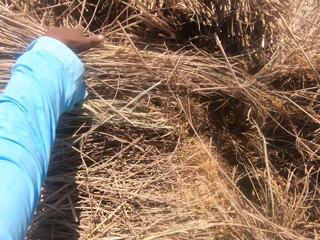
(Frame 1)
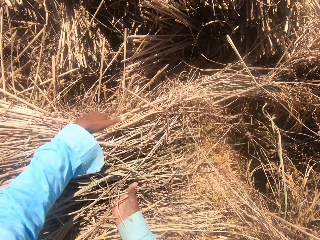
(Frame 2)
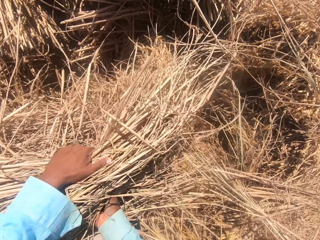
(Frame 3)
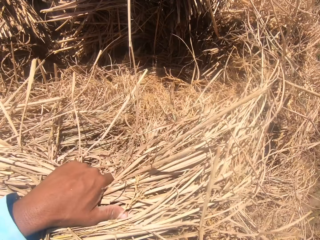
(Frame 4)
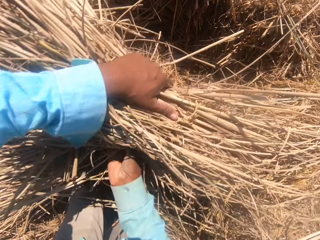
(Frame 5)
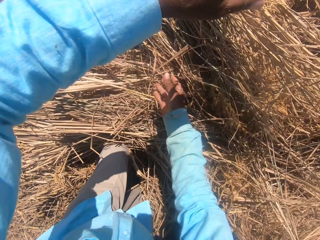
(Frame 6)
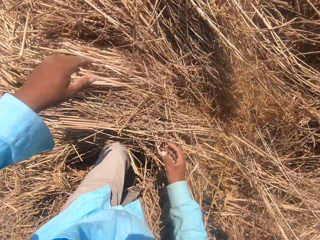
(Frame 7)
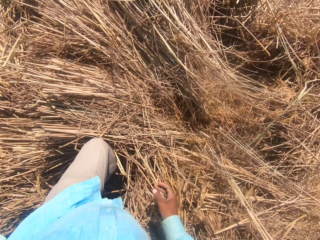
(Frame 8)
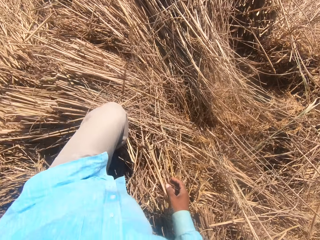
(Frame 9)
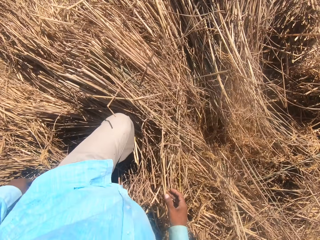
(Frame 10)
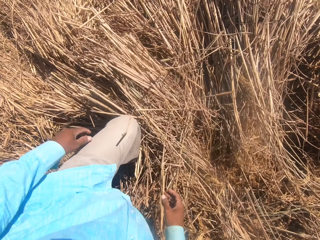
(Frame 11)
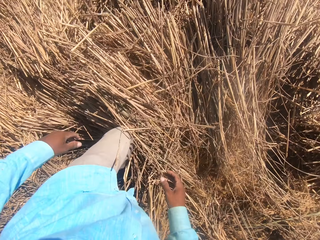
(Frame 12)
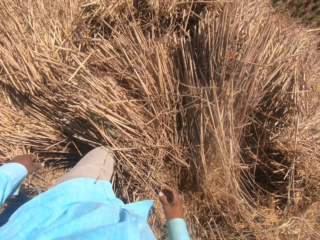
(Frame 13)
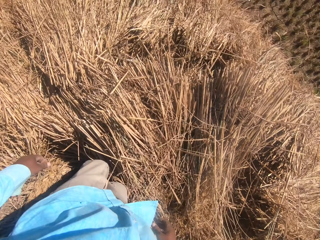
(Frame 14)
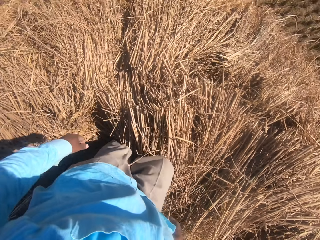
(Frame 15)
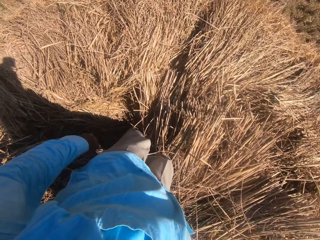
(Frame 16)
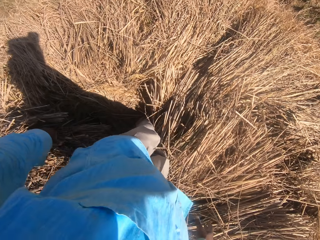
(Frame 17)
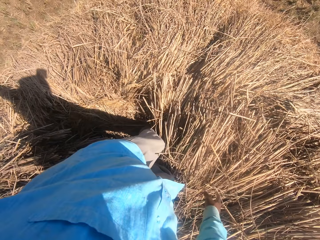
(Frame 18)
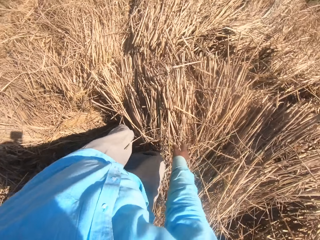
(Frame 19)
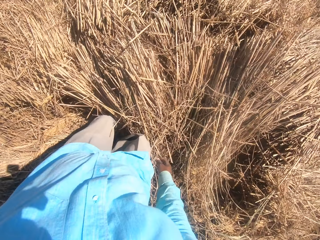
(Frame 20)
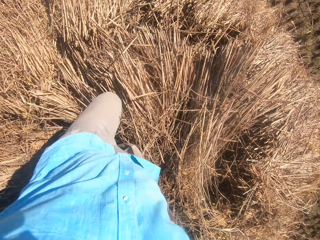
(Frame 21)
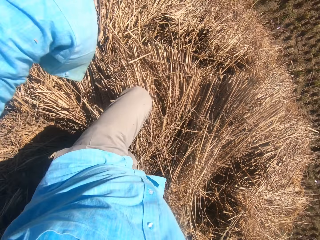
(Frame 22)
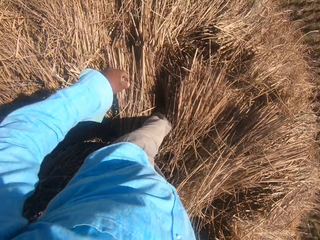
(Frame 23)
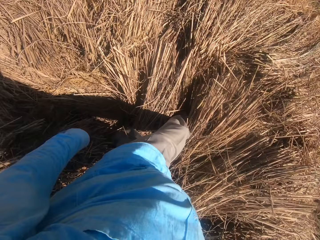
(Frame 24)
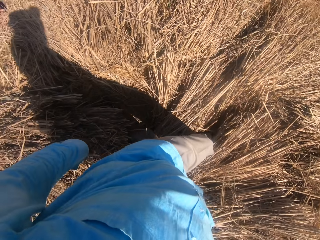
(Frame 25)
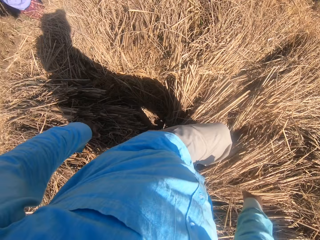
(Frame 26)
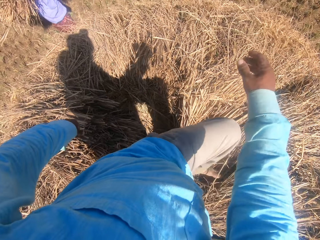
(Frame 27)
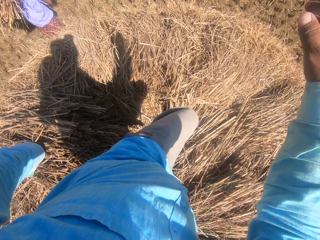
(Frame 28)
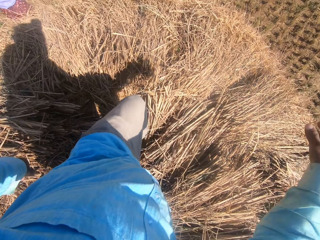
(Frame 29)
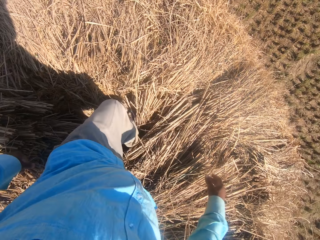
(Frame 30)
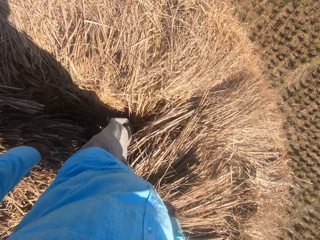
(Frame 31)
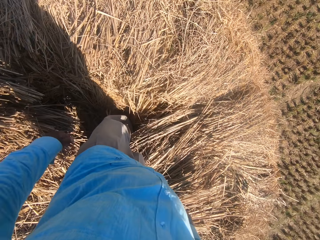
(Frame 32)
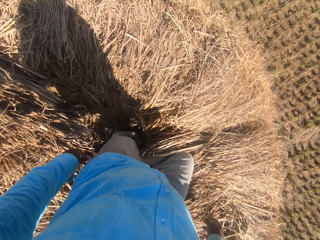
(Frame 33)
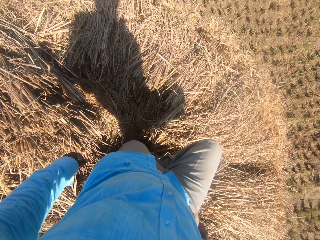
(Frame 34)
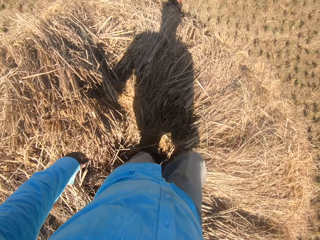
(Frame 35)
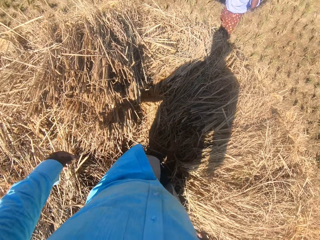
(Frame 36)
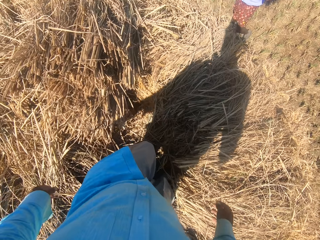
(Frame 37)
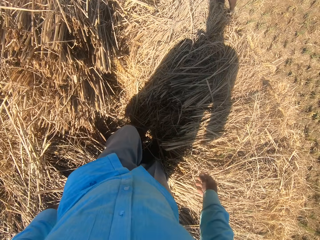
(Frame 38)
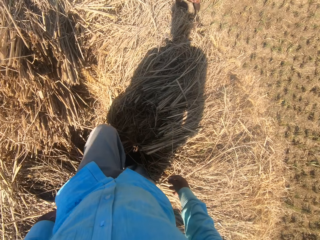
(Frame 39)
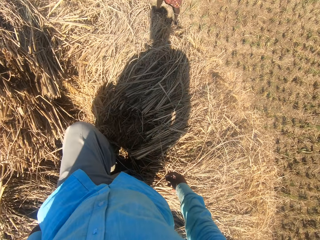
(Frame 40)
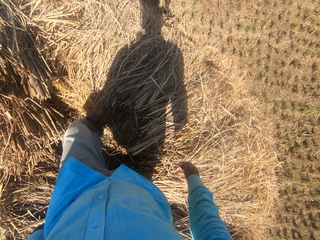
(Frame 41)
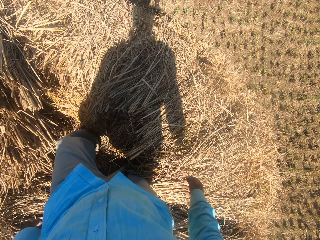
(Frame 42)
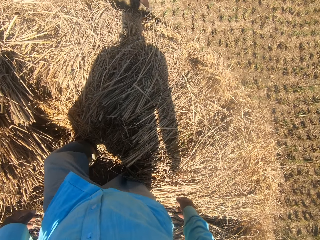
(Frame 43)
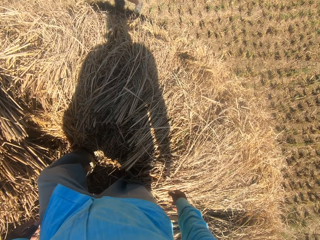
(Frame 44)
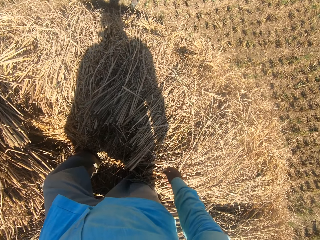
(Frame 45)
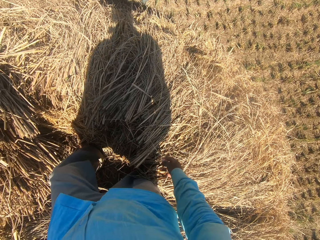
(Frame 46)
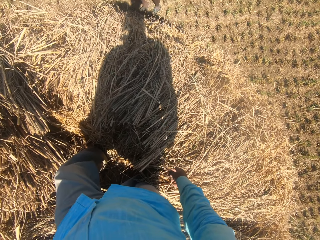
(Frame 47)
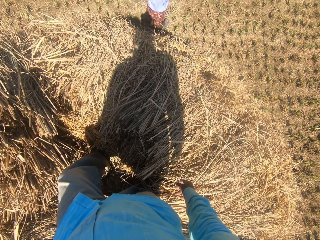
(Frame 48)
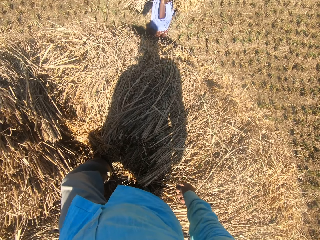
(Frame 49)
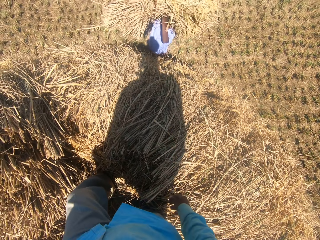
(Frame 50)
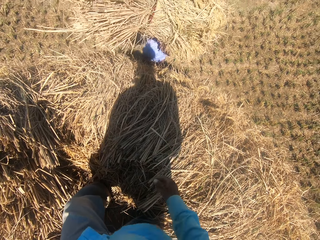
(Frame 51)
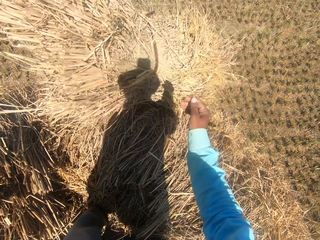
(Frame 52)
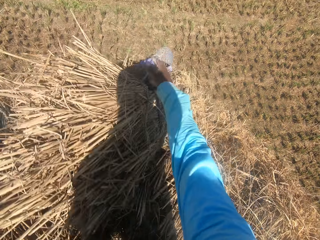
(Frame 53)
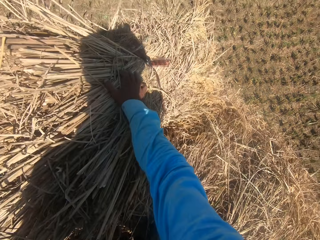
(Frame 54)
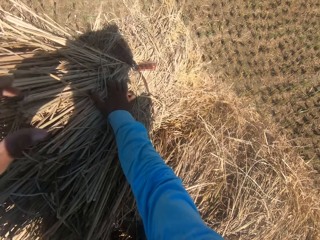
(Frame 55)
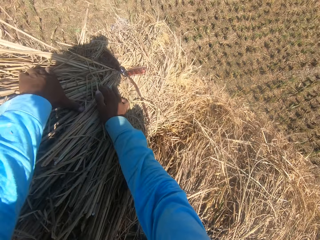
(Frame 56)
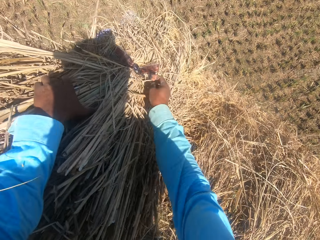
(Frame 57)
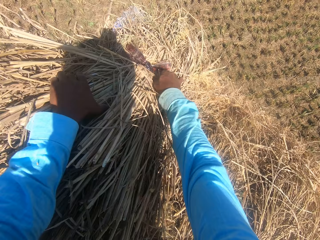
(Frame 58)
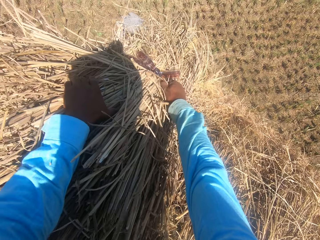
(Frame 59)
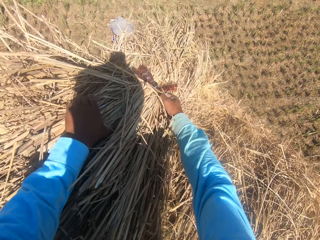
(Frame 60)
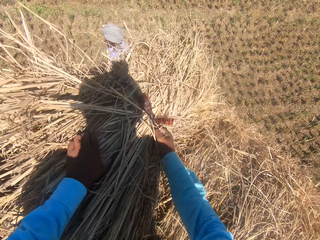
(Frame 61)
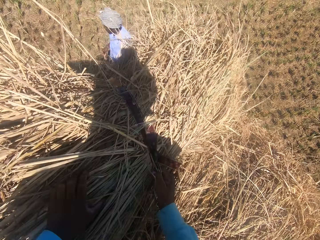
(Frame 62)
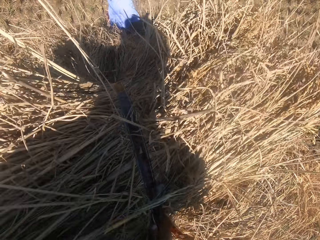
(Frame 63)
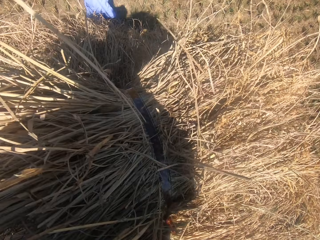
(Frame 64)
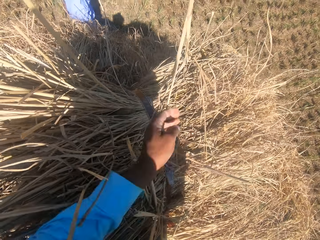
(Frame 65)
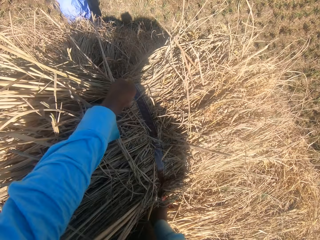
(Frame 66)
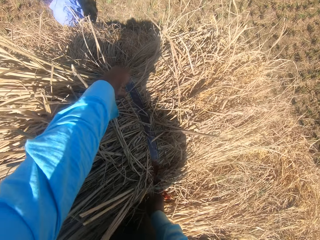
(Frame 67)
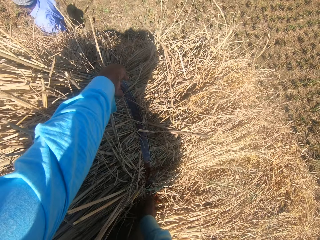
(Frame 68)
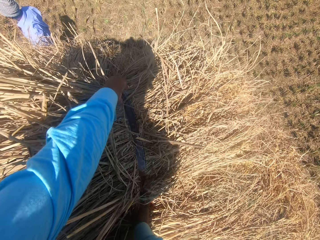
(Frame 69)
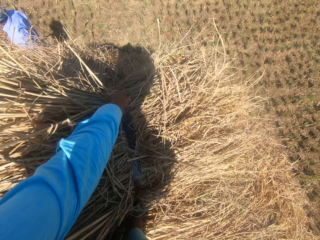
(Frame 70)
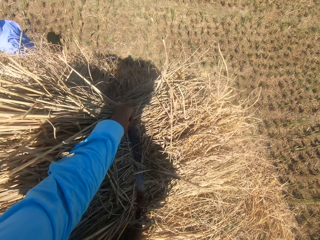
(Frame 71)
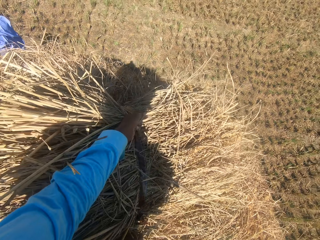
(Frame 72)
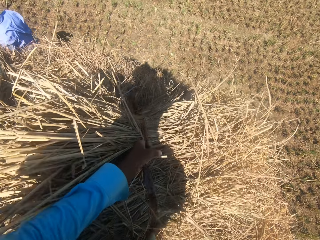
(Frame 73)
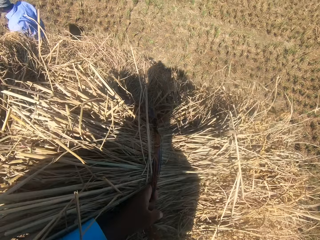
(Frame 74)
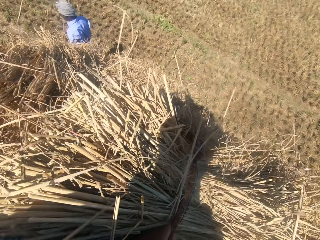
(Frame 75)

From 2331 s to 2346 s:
The camera wearer steps on the straw grass on the floor. A man throws the hay. The camera wearer adjusts the straw grass on the floor with his hands.

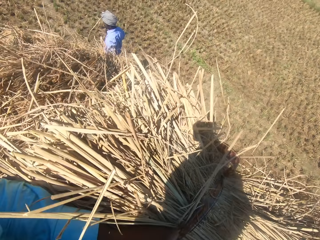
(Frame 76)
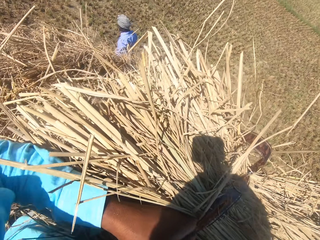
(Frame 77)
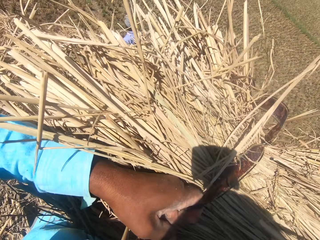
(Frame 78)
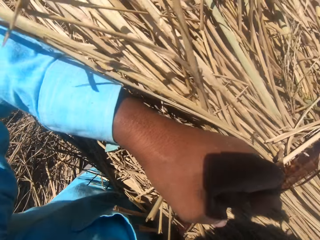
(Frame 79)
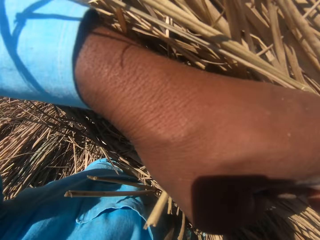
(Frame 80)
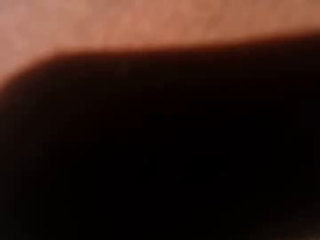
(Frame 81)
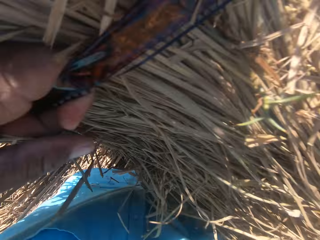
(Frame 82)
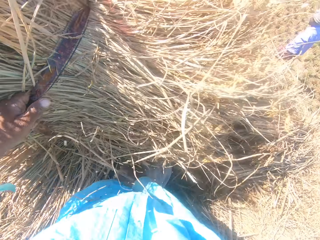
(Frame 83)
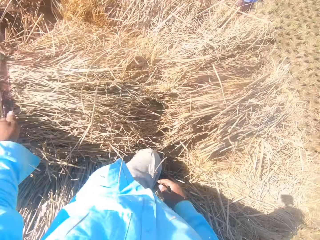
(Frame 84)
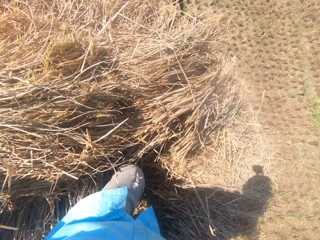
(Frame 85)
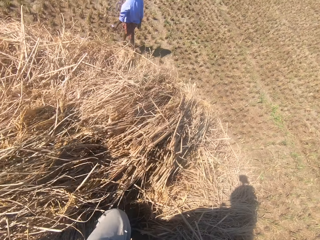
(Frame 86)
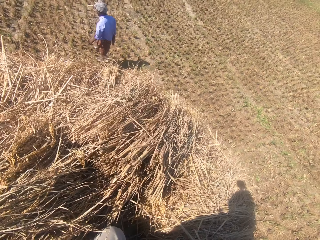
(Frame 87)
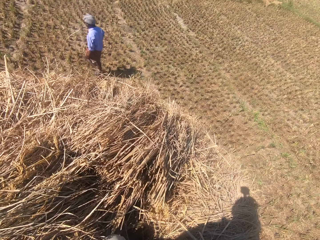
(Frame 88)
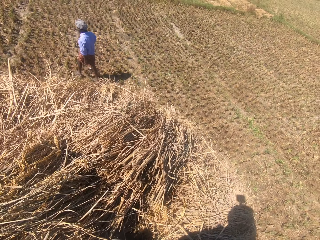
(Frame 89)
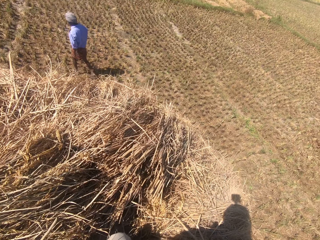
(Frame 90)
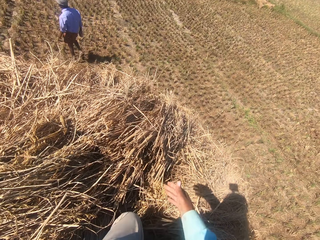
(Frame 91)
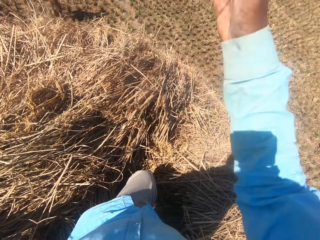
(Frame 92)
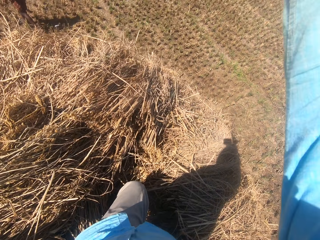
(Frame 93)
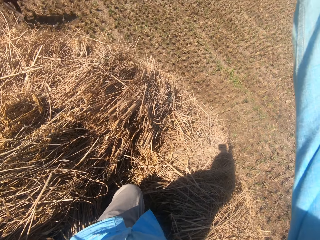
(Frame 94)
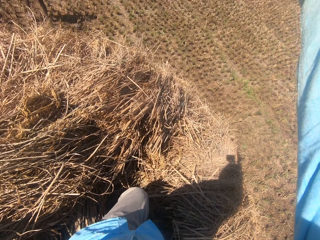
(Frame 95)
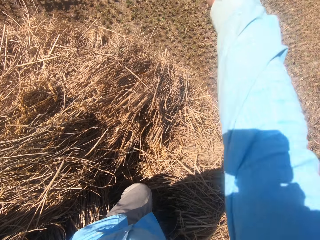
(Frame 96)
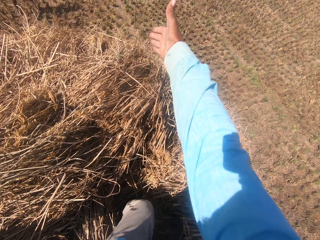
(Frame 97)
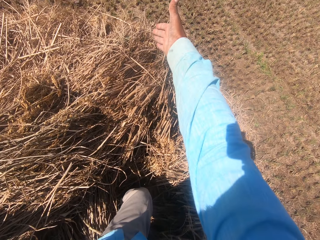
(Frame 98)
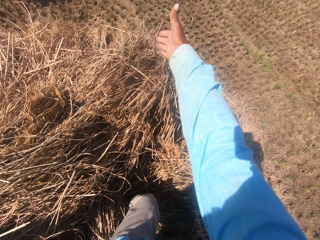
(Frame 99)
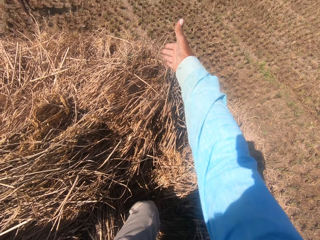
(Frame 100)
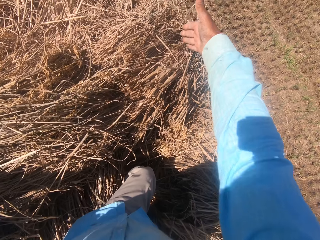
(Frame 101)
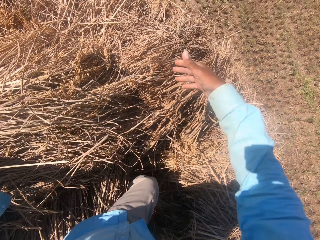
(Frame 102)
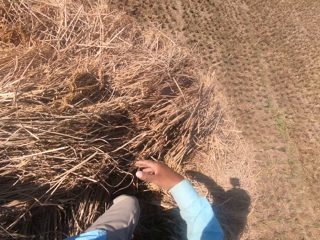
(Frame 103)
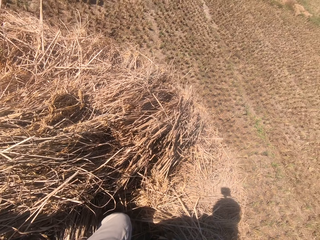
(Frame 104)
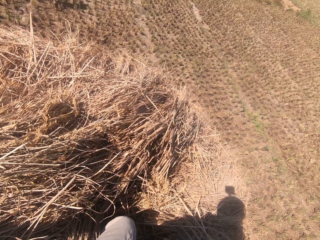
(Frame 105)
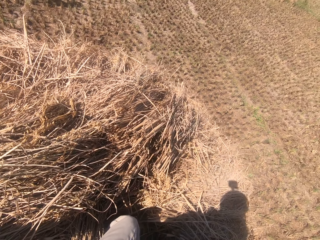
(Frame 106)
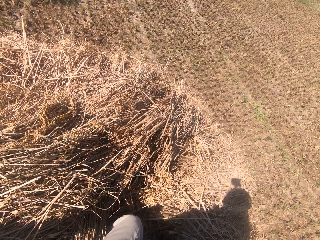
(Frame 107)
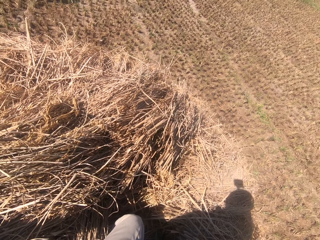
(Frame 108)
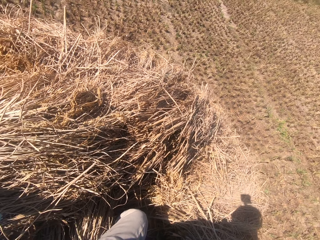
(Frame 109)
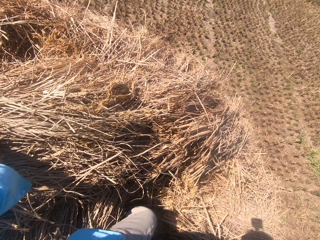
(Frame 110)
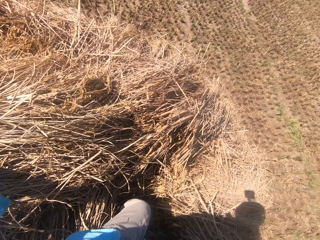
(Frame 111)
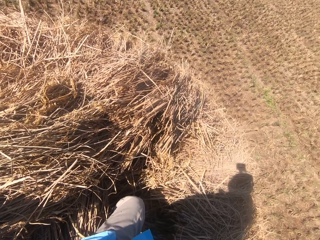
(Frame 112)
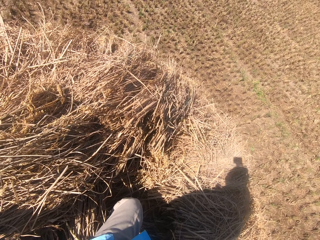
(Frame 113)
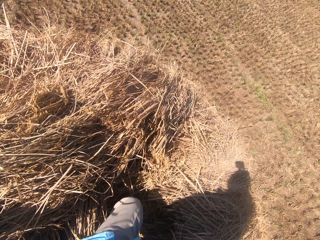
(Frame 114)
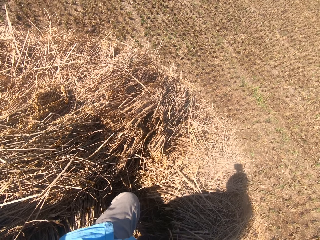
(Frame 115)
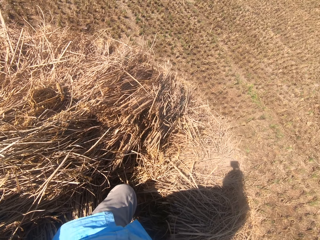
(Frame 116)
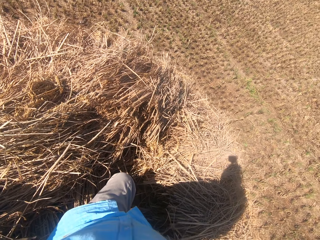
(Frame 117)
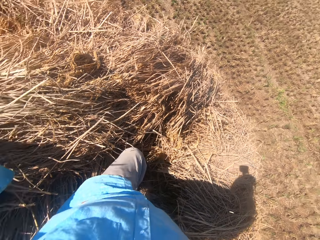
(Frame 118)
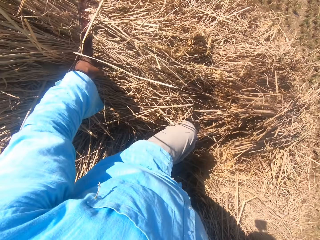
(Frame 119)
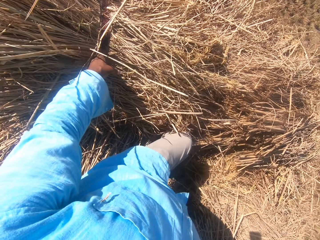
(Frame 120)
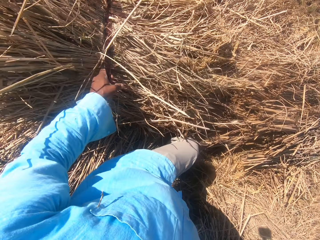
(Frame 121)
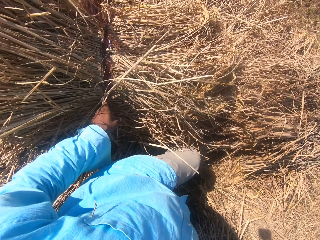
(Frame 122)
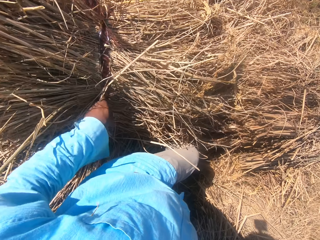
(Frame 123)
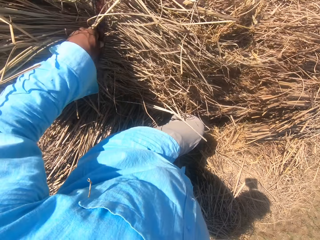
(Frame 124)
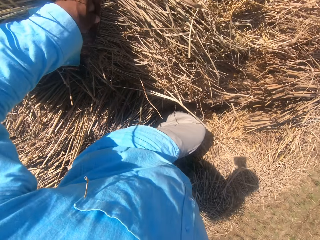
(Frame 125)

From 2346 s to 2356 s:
The camera wearer points at something. They look around the garden.
